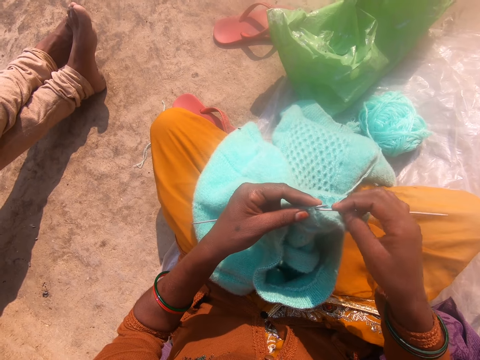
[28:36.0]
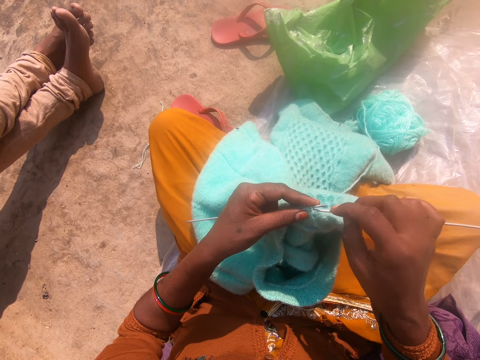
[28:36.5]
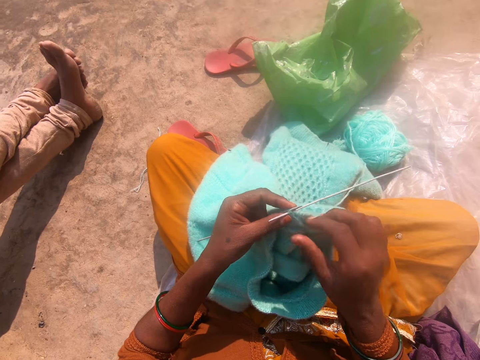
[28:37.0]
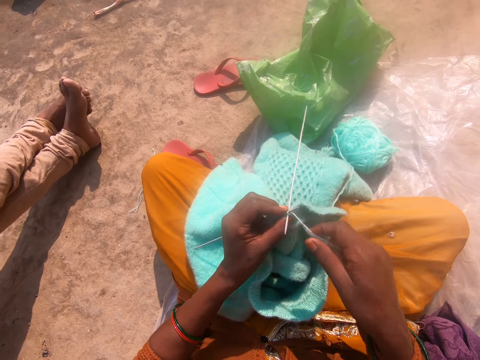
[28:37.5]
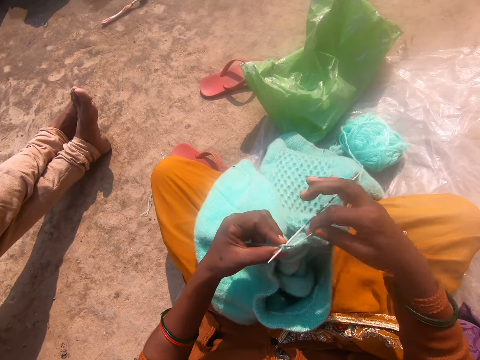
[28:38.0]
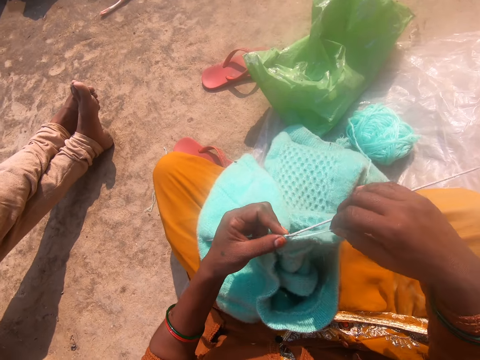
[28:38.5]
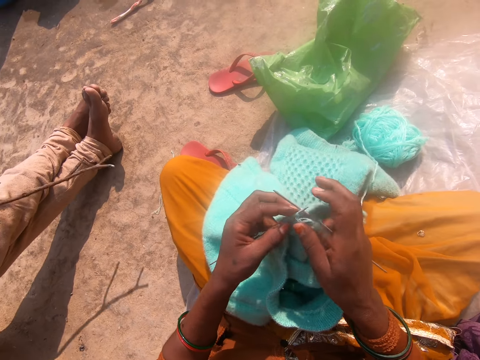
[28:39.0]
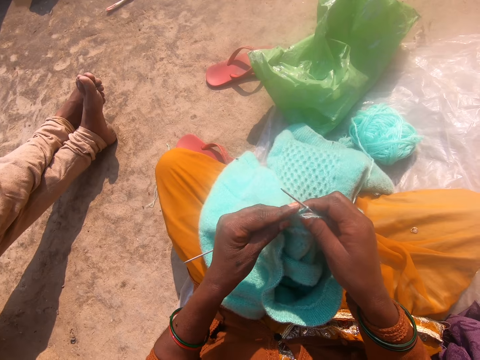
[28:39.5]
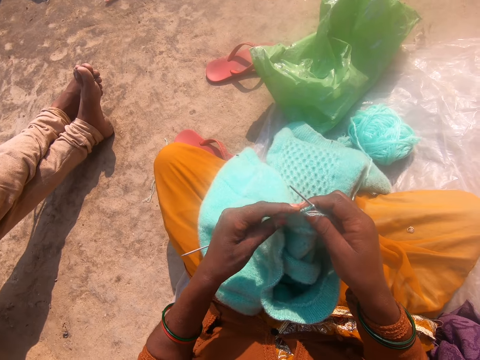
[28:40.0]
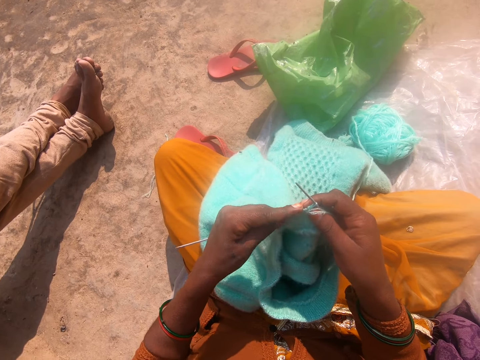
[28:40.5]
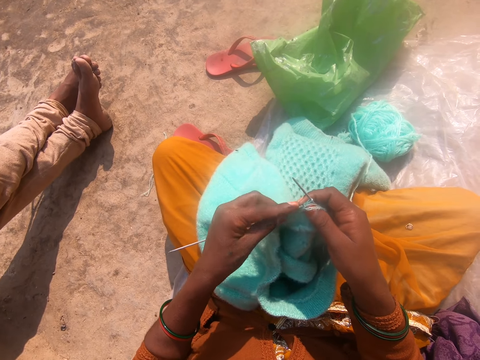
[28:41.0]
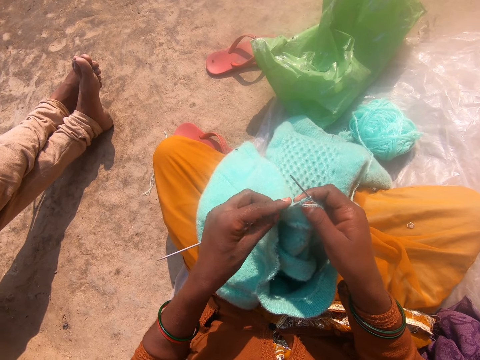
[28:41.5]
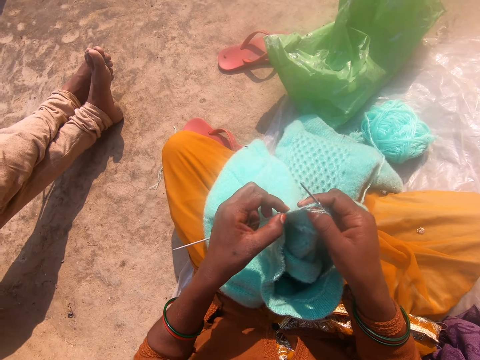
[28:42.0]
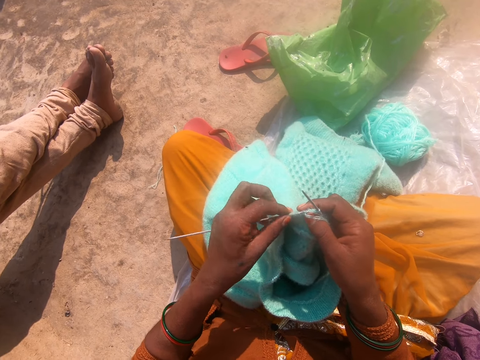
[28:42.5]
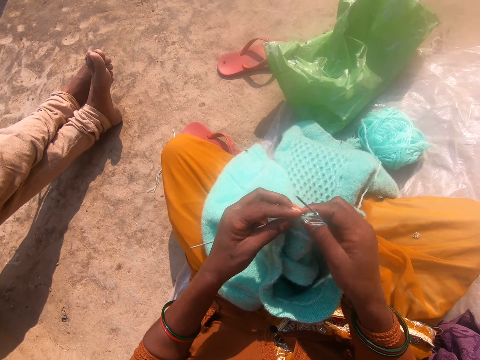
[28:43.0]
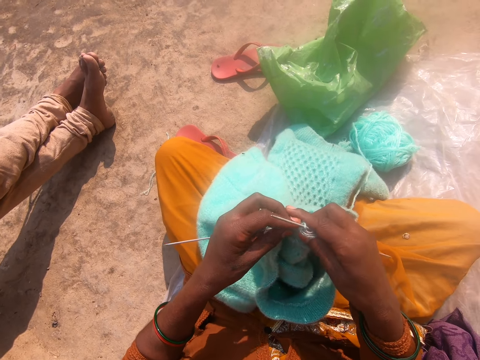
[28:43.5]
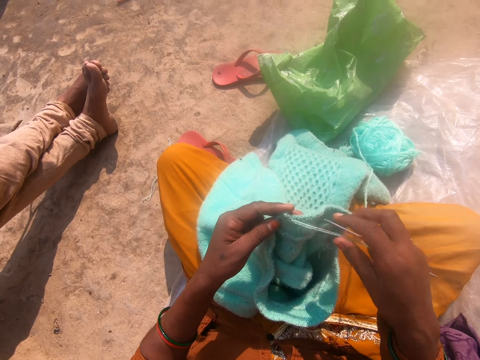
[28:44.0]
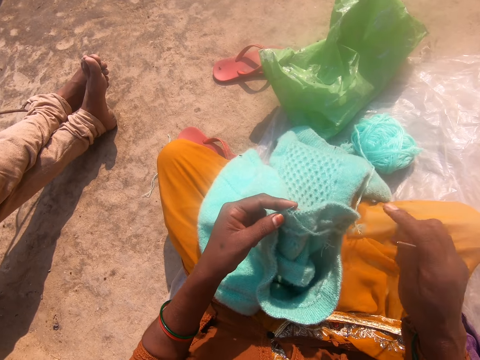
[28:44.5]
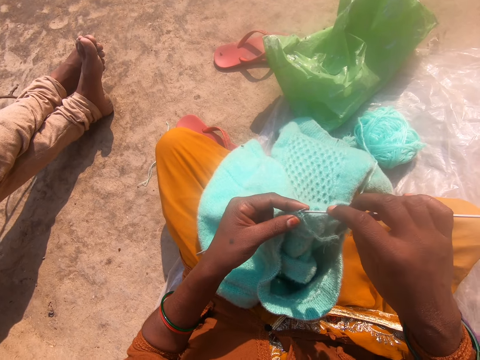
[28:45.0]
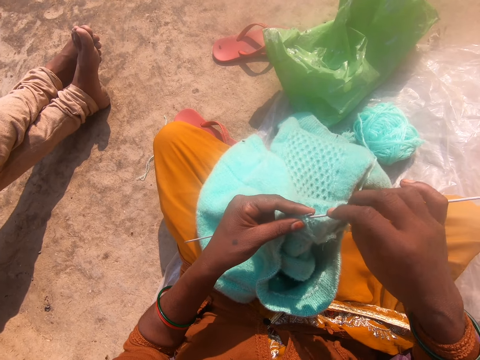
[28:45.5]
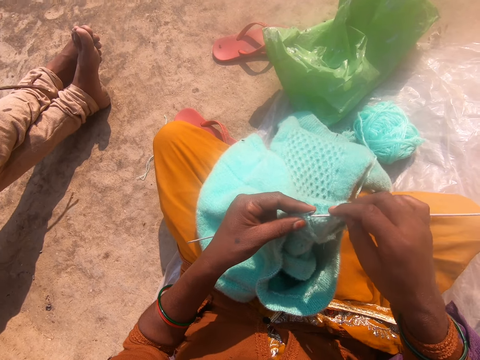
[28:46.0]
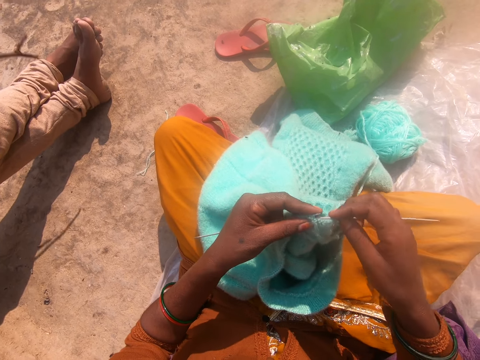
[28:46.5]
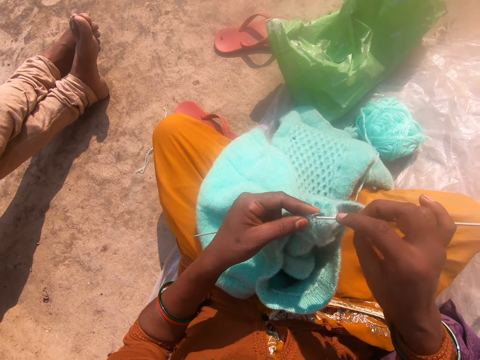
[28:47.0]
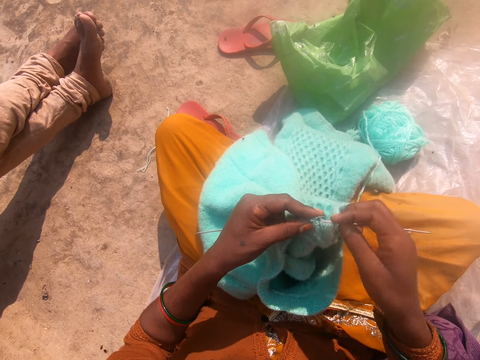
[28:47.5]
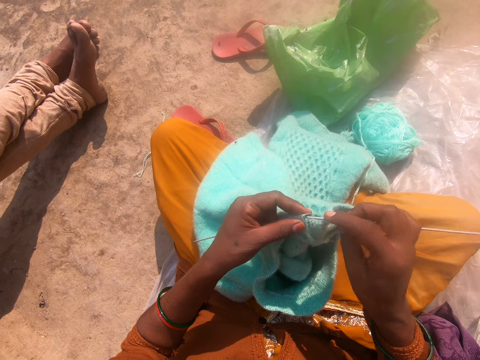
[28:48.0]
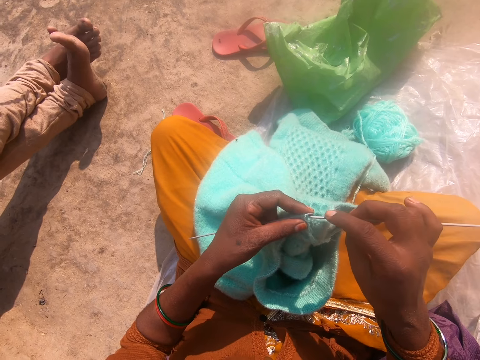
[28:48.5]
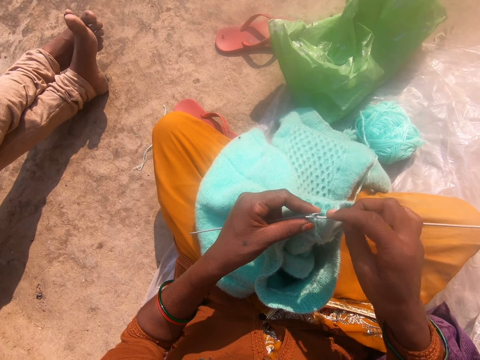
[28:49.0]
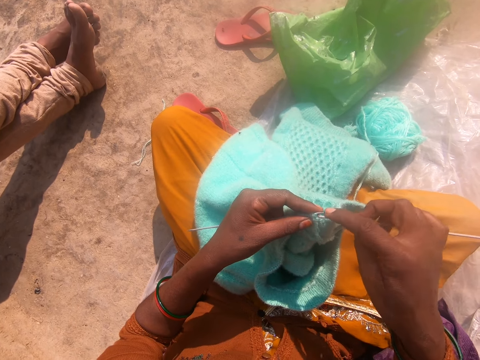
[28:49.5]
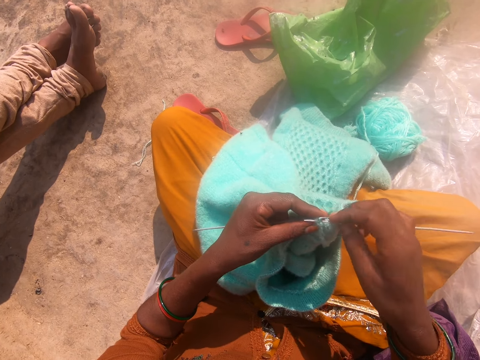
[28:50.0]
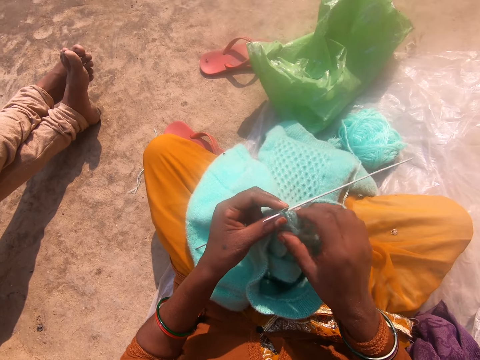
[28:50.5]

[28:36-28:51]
The camera wearer adjusts another knitting tool in the cardigan. They push the thread in the needle. They pull the thread. They let go of the thread. They converse with a person. They knit cloth with a knitting needle.

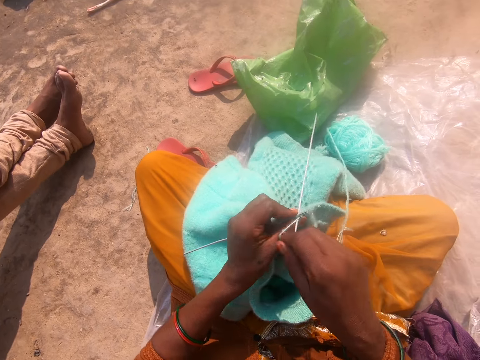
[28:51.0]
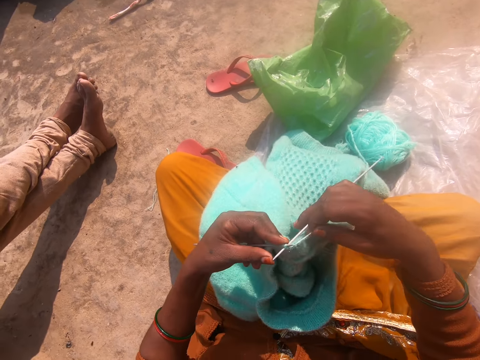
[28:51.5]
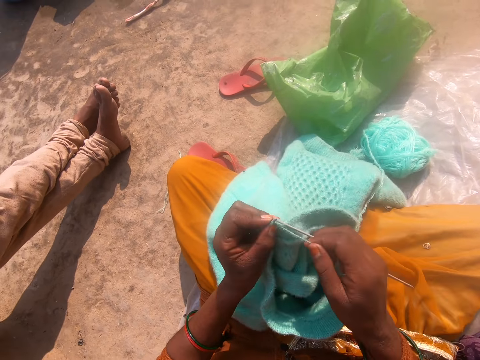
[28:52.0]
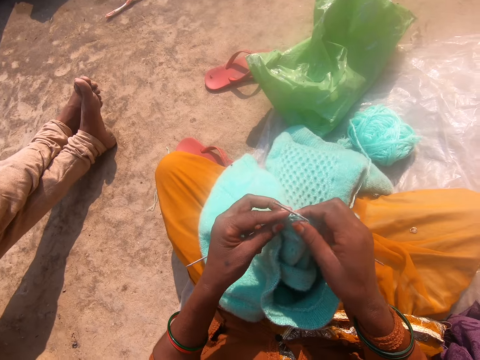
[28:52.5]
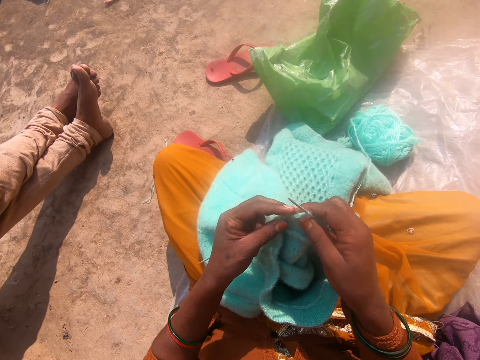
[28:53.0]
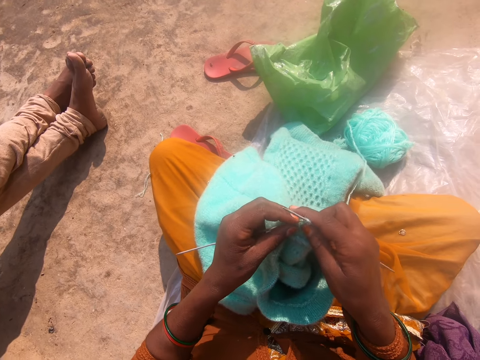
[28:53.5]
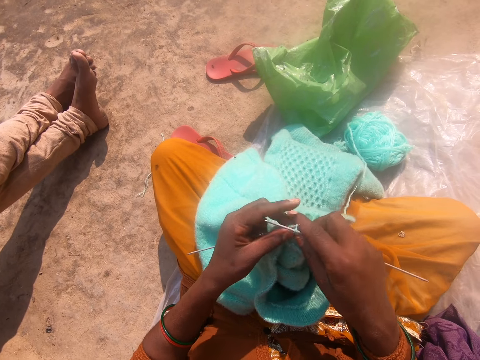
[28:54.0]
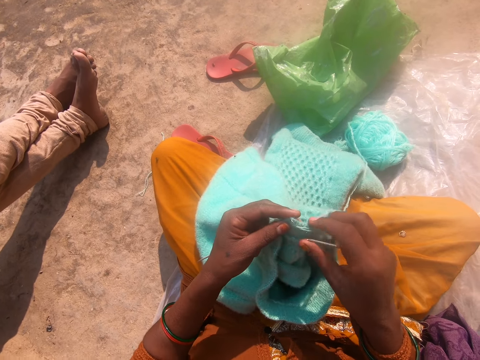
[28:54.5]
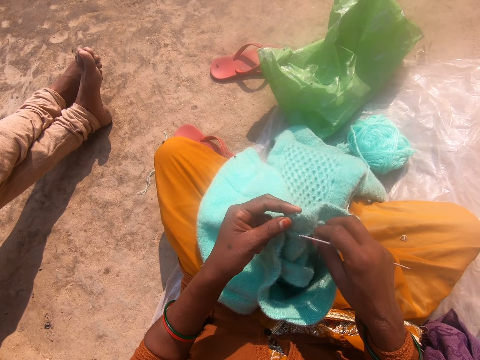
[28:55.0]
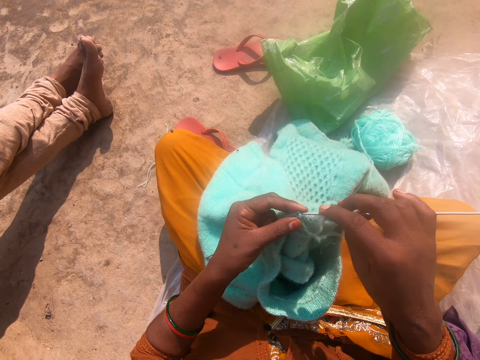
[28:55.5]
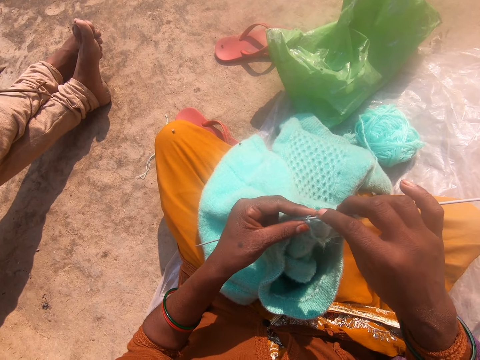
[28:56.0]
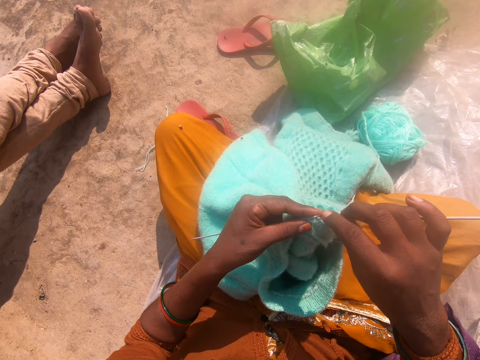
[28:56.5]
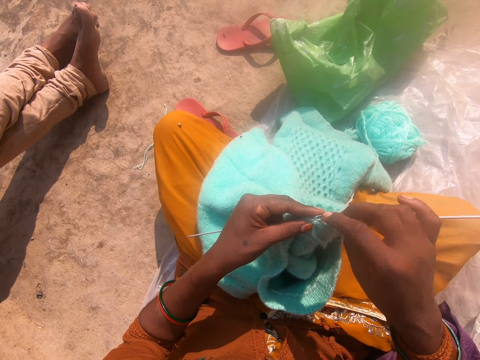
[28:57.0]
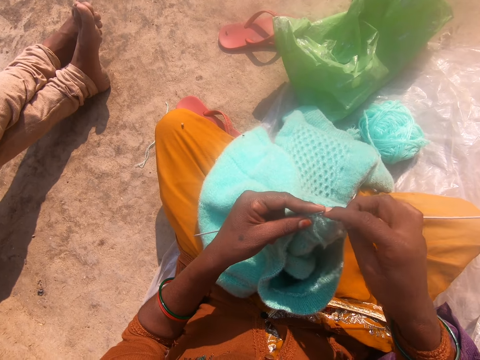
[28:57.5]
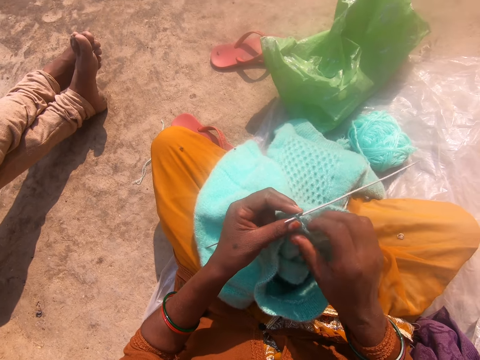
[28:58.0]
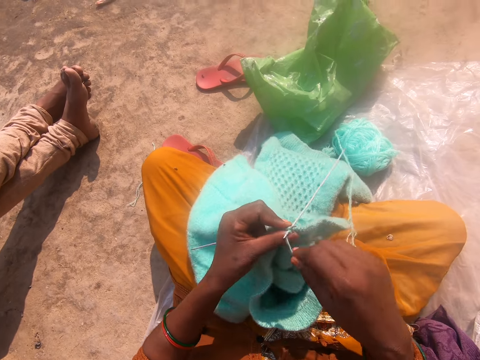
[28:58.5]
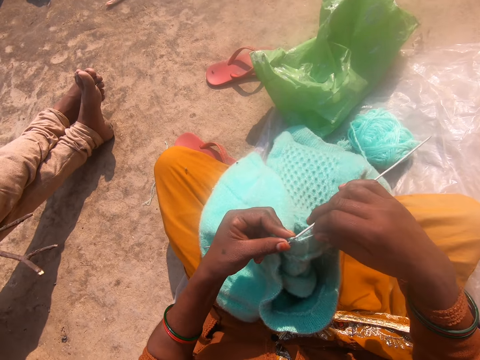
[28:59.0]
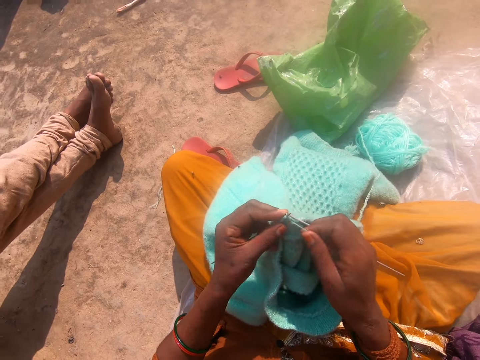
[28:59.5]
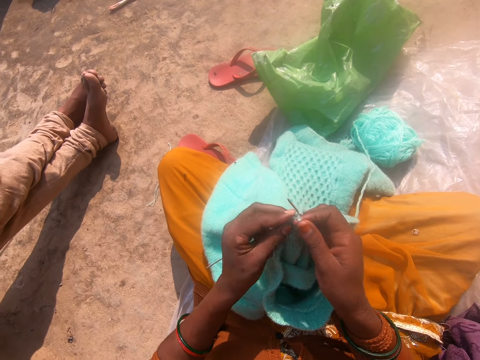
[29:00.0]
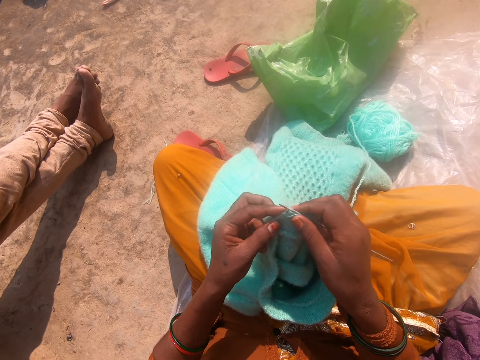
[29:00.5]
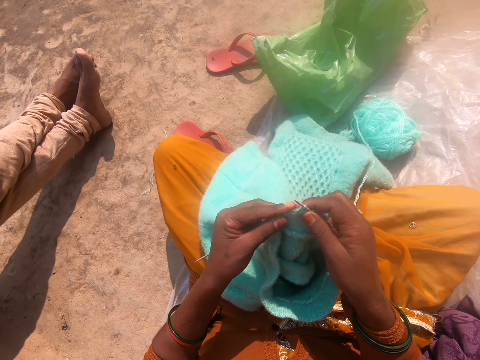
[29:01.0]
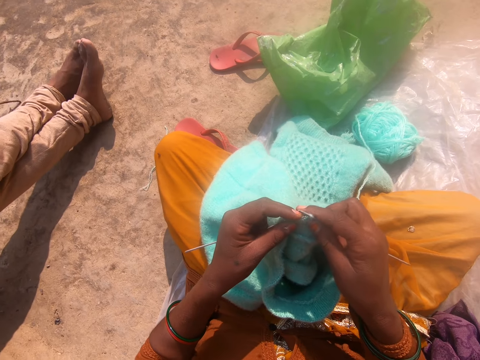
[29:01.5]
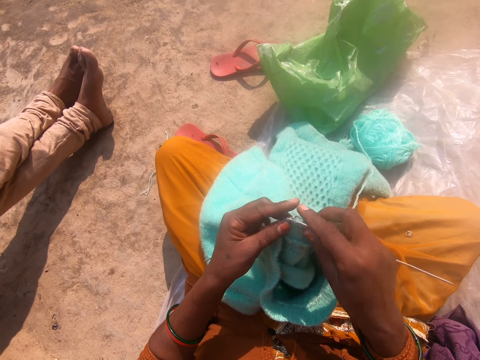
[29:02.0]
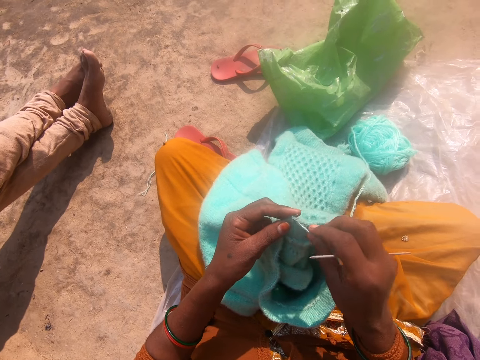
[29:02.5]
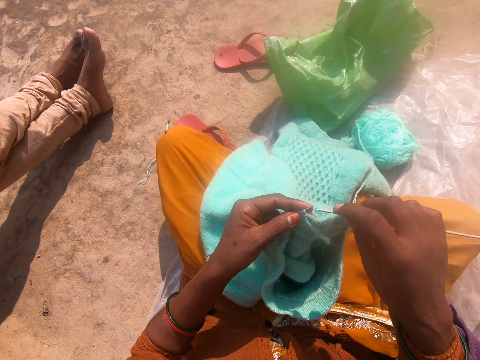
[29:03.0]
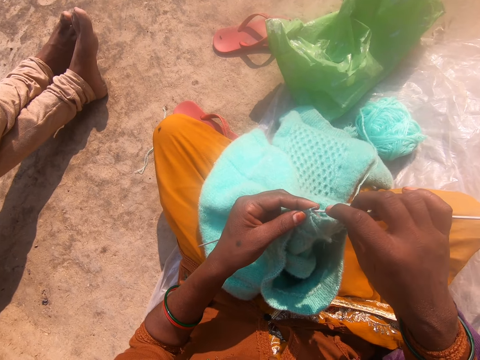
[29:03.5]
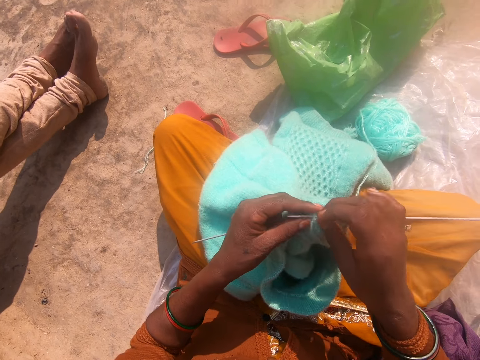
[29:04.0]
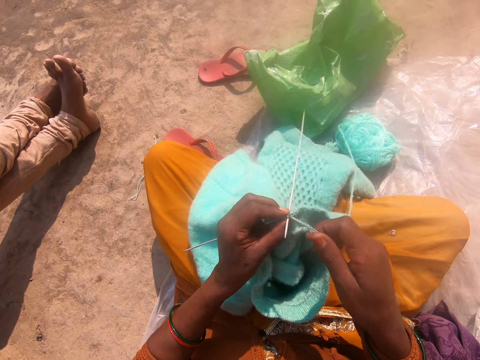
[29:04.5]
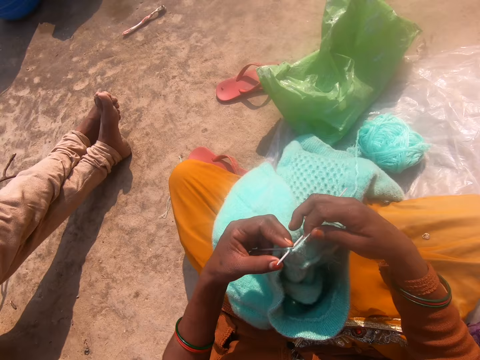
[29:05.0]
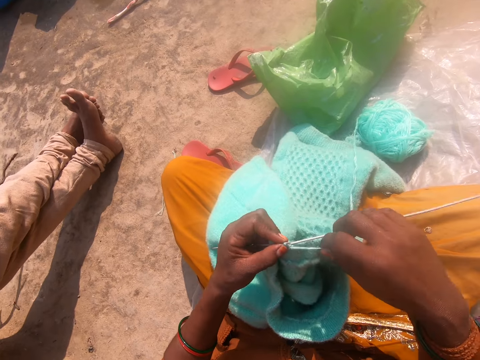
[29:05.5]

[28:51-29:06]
The camera wearer pulls the thread. They let go of the thread. They knit cloth with a knitting needle. They converse with a person. They knit the cloth with the knitting needle. They pull the thread. They let go of the thread. They knit the cloth with the knitting needle. They converse with the person. They knit the cloth with the knitting needle.
